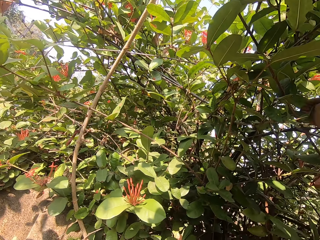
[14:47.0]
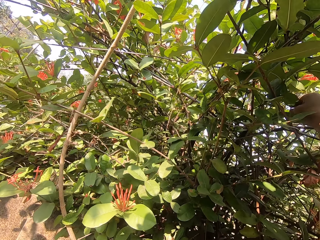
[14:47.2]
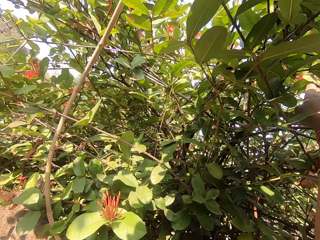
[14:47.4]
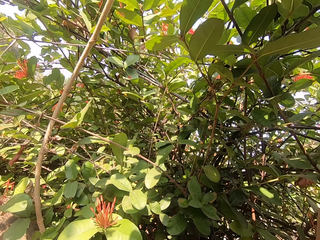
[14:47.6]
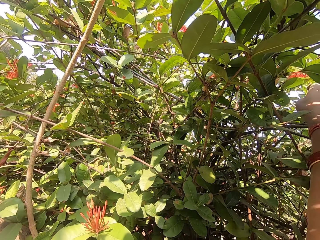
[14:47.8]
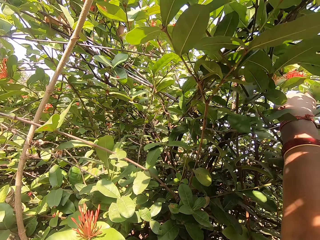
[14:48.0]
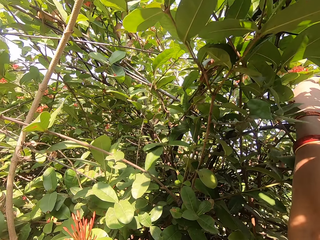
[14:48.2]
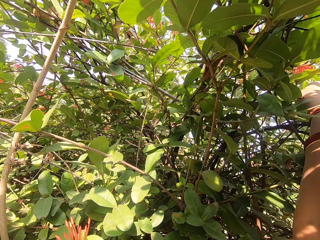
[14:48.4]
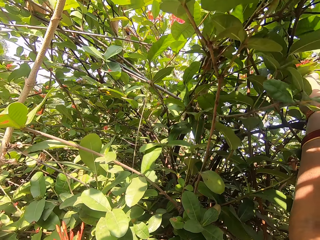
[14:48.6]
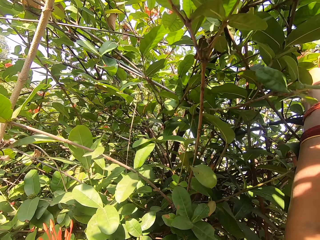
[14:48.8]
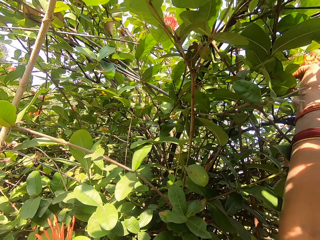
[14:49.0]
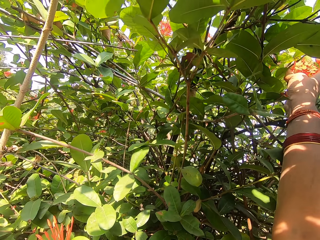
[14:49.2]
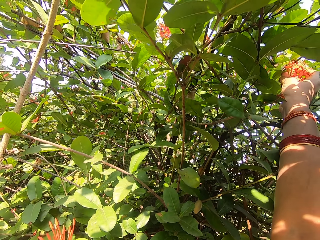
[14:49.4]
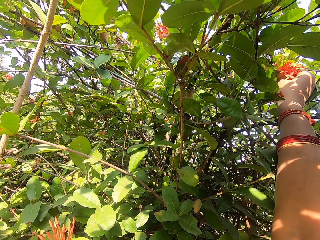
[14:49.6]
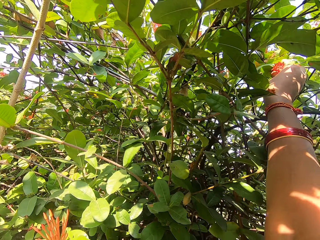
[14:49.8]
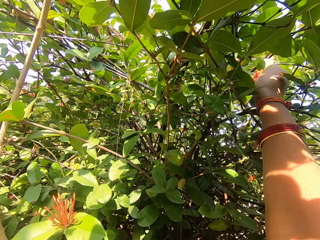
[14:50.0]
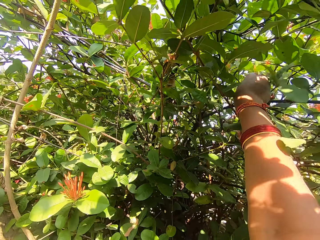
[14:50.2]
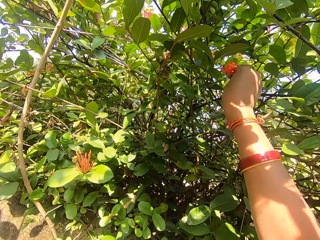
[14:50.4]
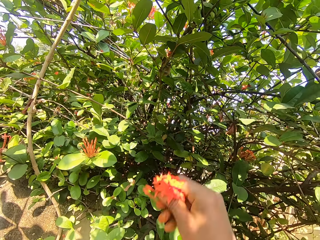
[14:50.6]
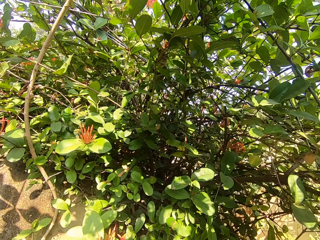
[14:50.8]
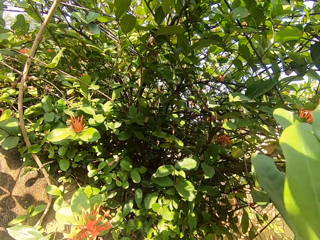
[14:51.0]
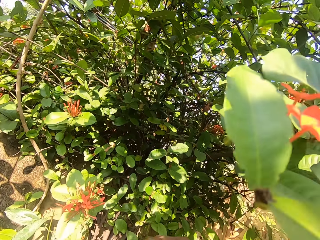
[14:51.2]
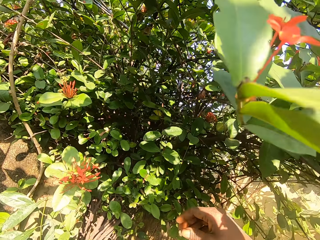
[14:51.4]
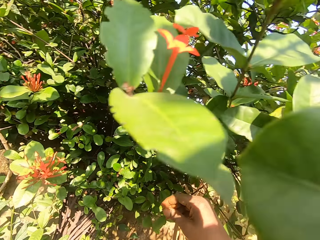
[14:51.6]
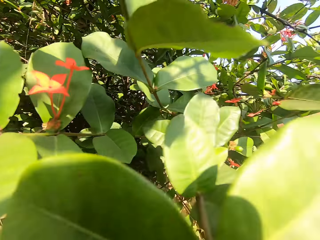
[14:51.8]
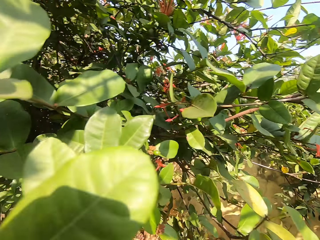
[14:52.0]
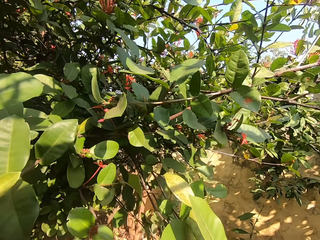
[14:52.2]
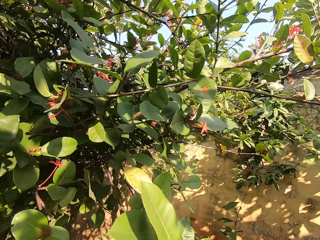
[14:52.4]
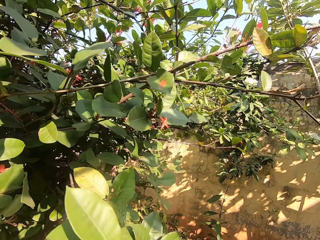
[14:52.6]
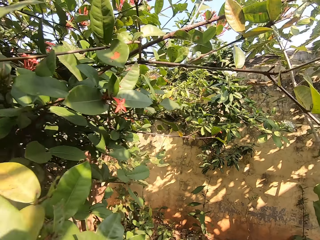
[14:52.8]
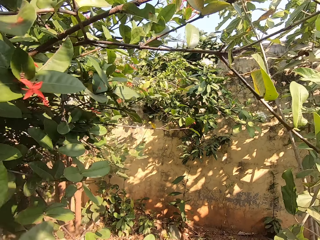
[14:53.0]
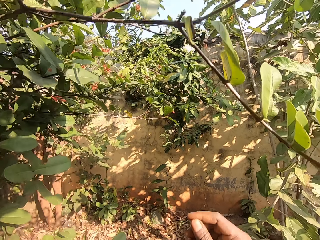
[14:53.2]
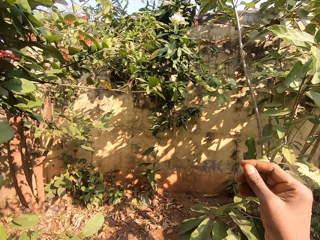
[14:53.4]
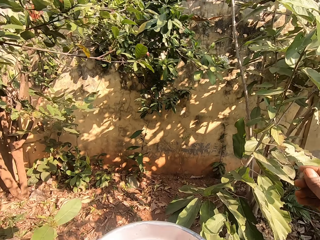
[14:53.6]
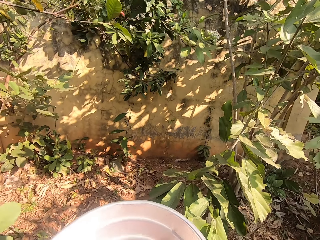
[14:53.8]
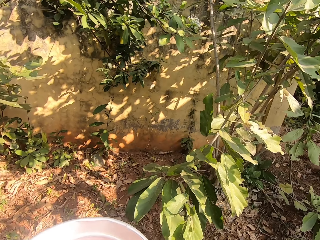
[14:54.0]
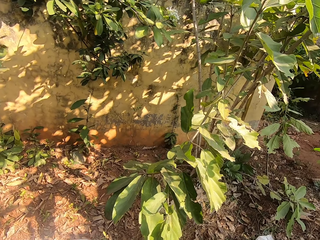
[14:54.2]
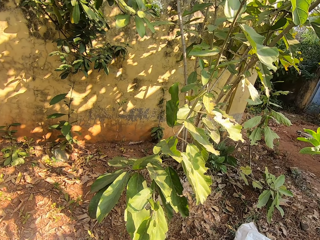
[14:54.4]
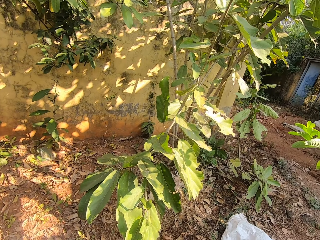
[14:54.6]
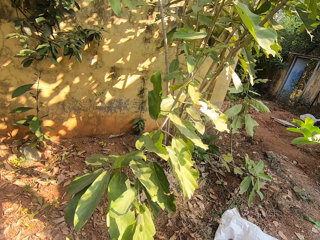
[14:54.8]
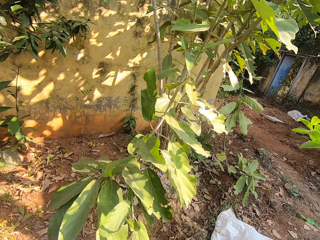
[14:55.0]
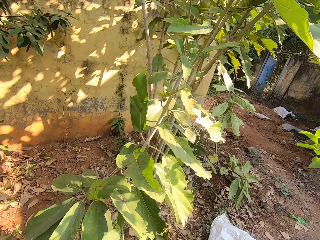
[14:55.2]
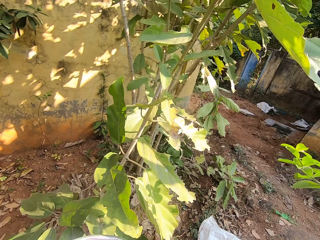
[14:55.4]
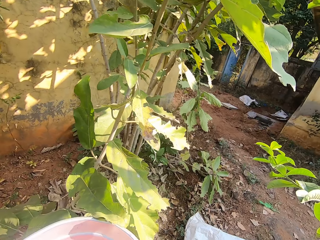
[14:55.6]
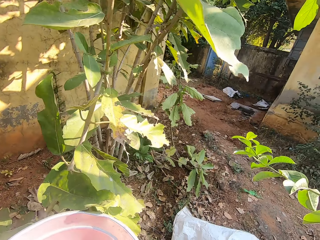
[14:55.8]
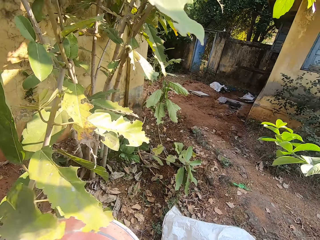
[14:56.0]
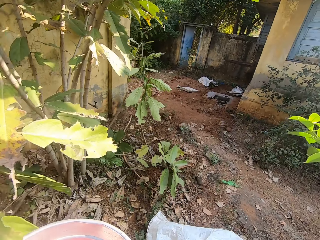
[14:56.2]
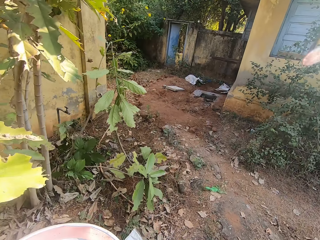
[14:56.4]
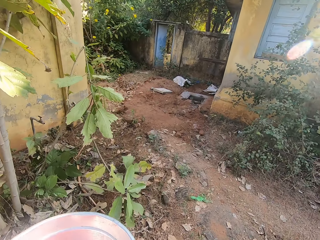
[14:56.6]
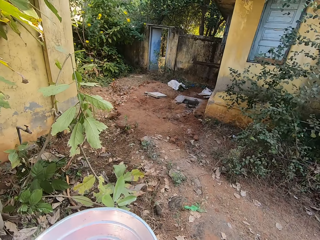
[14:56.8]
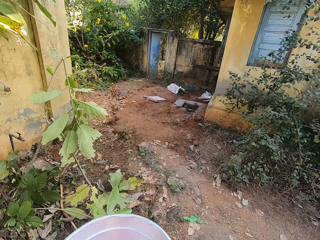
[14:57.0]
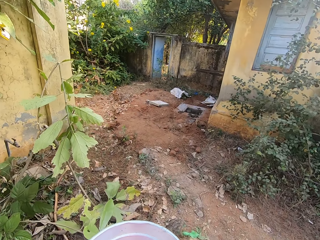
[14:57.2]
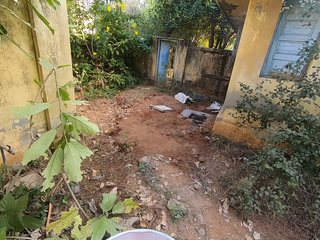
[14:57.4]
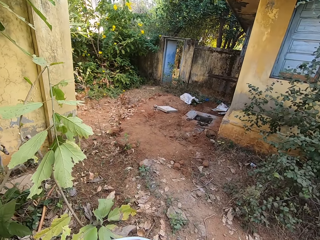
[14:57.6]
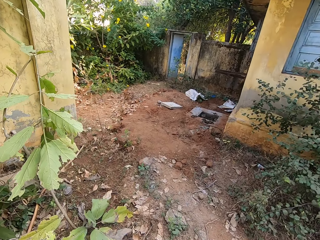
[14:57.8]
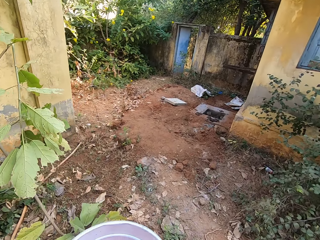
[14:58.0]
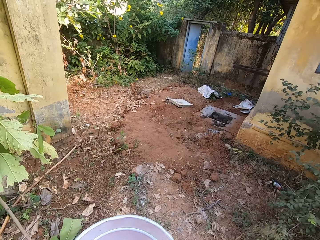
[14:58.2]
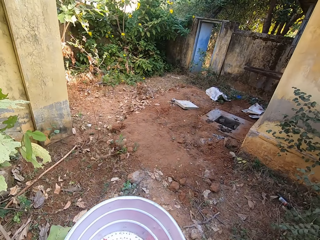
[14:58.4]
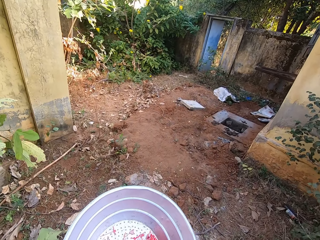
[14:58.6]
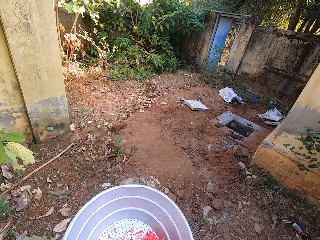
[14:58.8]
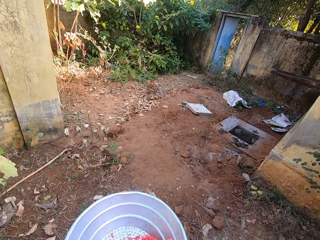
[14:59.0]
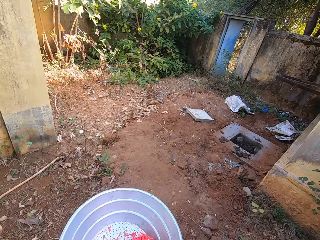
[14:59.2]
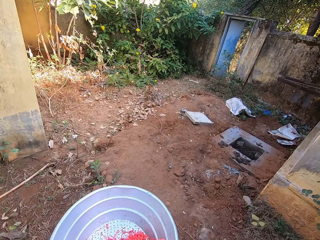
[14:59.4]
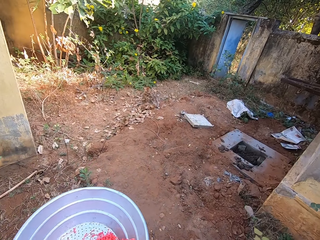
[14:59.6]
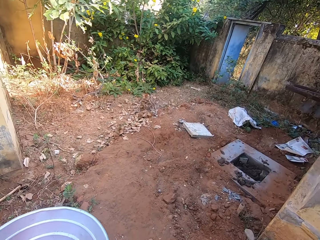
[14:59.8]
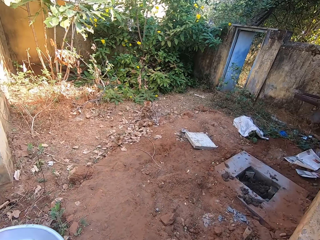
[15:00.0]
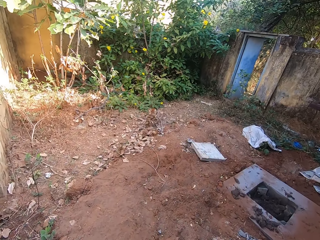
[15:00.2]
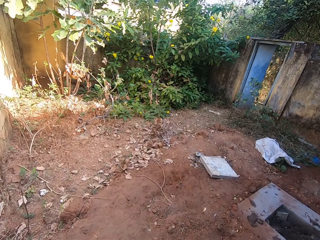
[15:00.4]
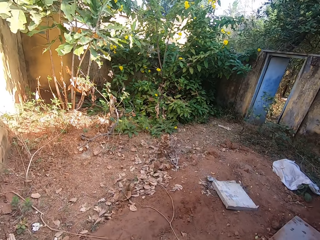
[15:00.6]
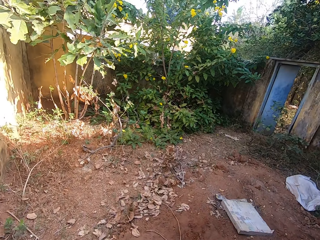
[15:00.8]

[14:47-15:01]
The camera wearer plucks a flower with his other hand. He drops the flower in the basin in his other hand. He looks around for a flower. He moves around. He walks to the other side of the garden.

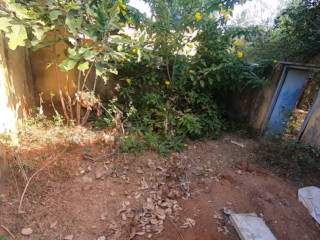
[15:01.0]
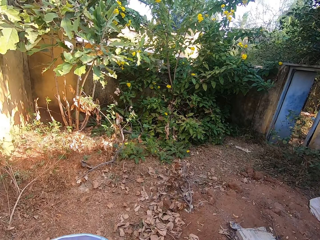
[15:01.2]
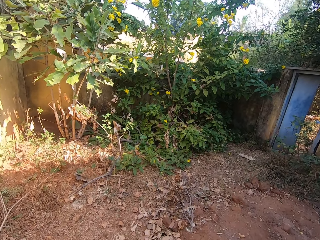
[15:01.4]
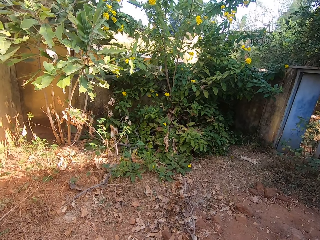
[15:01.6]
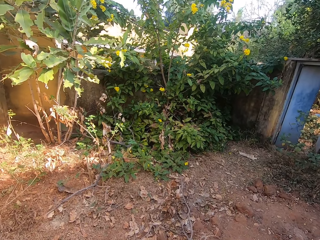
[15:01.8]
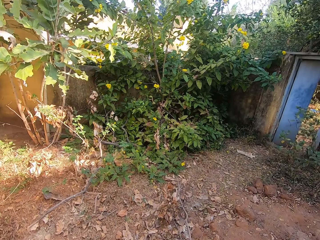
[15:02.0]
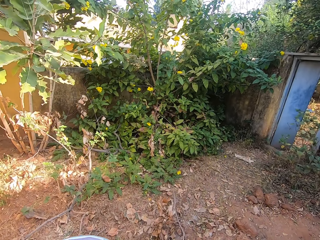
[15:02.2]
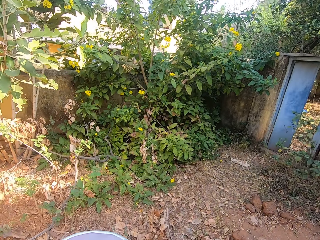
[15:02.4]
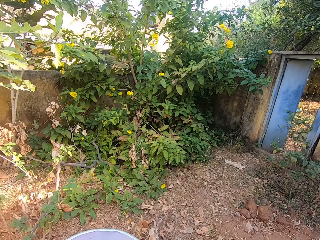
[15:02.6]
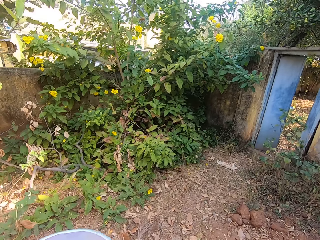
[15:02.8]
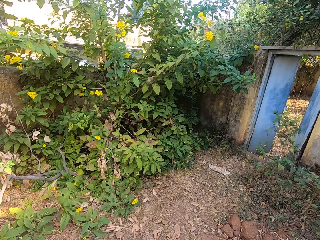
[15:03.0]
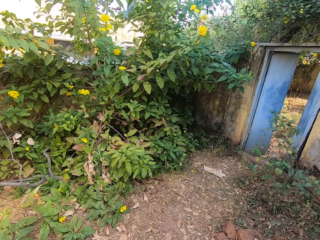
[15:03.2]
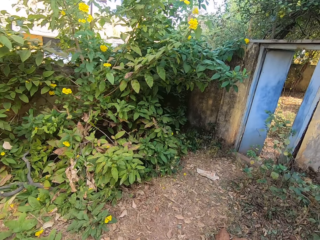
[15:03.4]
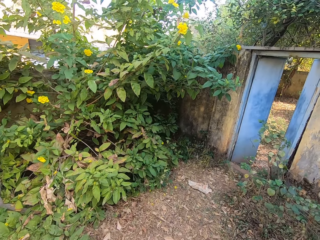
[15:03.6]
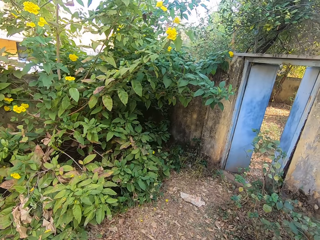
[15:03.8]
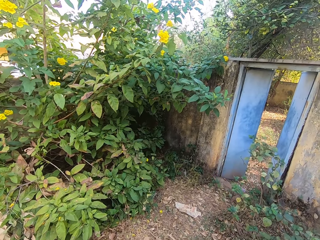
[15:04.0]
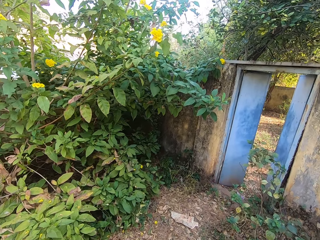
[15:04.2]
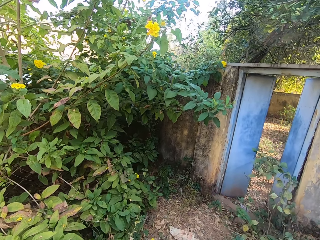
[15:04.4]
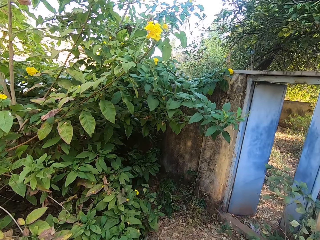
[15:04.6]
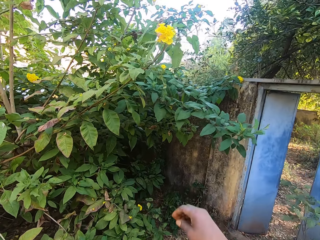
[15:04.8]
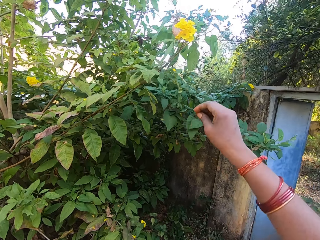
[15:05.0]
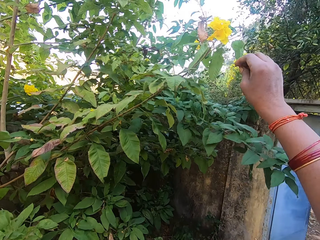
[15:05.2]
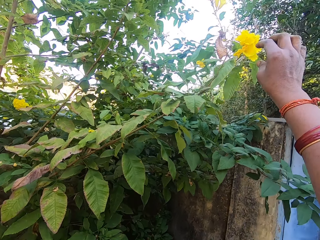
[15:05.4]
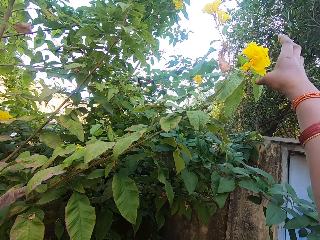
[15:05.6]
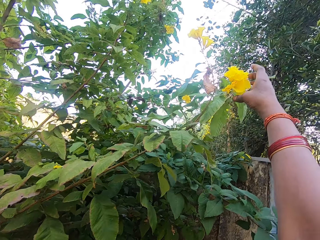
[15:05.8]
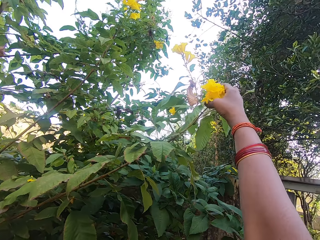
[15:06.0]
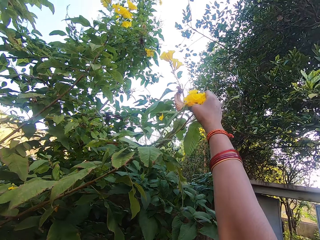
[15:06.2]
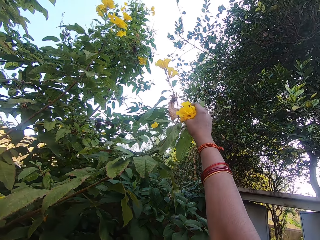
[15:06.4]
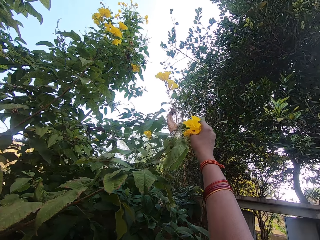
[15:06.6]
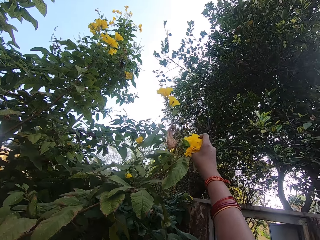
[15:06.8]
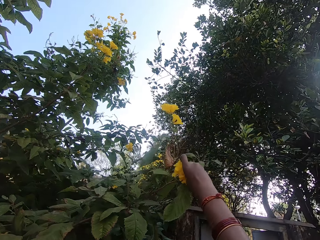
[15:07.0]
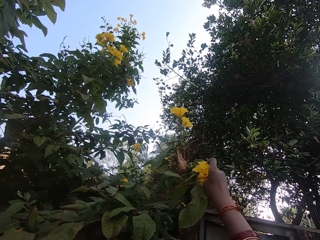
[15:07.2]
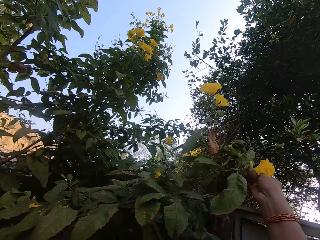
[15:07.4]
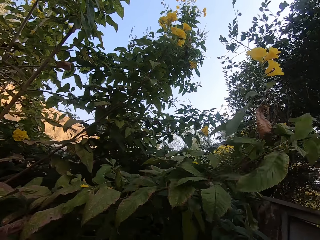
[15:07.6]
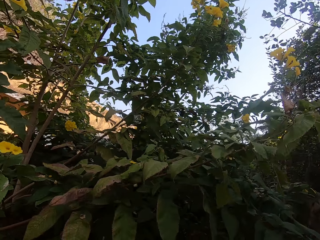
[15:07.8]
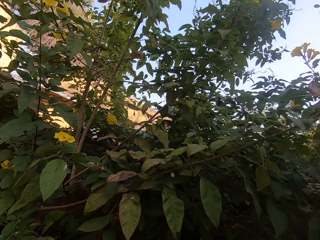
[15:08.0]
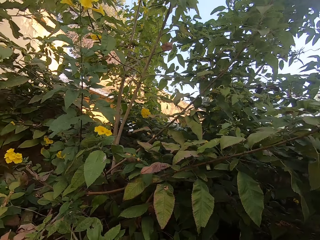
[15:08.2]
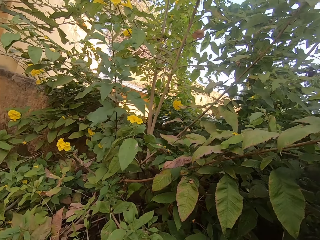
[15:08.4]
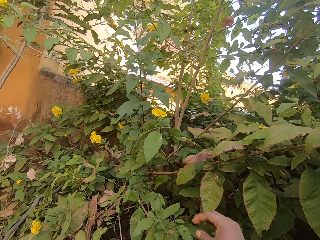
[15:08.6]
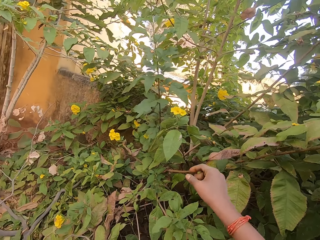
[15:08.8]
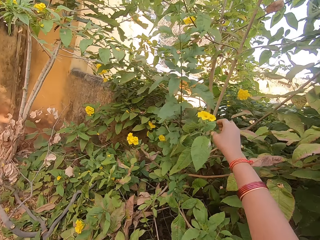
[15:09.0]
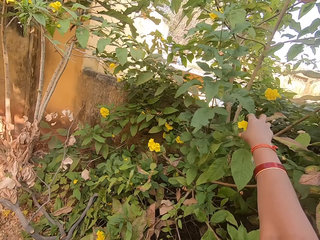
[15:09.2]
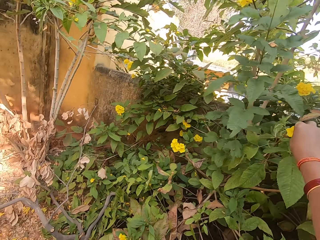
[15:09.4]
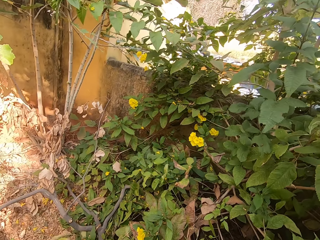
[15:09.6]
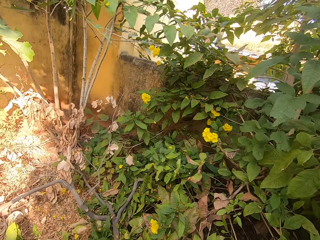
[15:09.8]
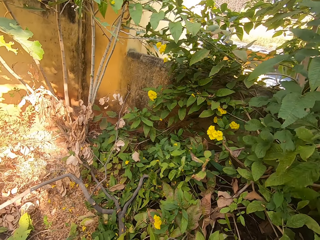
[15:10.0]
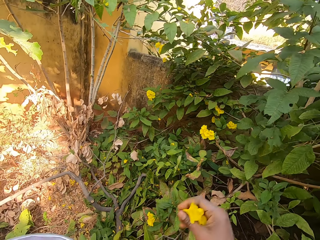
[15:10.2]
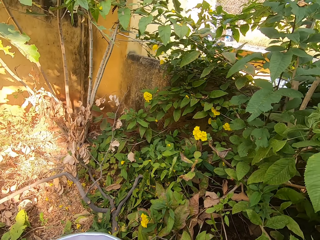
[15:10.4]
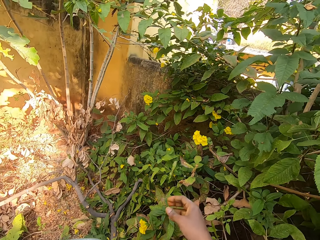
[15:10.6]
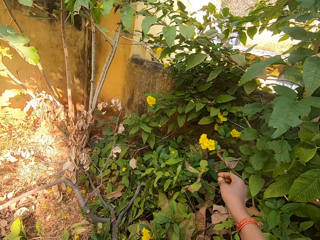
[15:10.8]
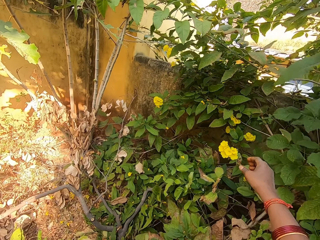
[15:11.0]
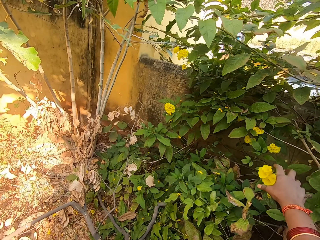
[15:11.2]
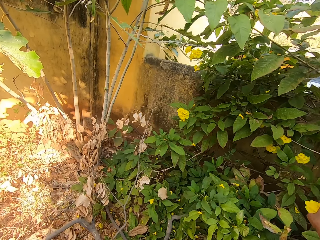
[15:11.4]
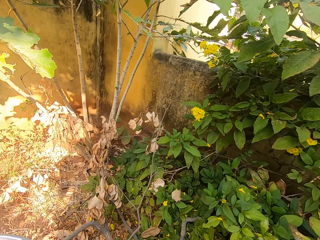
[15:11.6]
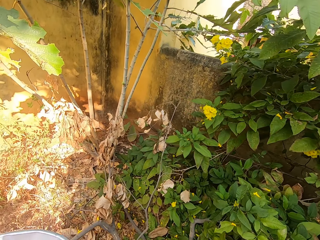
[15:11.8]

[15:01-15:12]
The camera wearer plucks a flower with his other hand. He drops the flower in the basin in his other hand. He plucks a flower with his other hand. He drops the flower in the basin in his other hand. He removes the flower.
